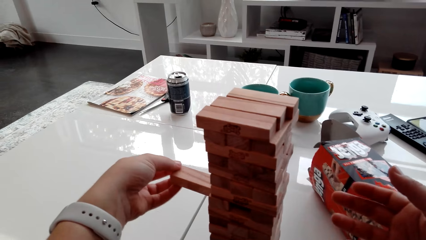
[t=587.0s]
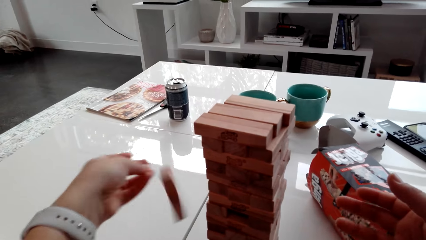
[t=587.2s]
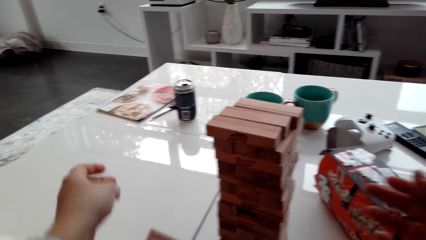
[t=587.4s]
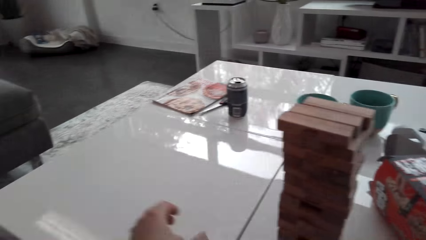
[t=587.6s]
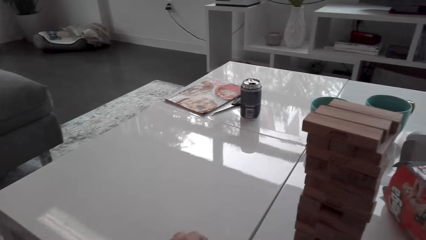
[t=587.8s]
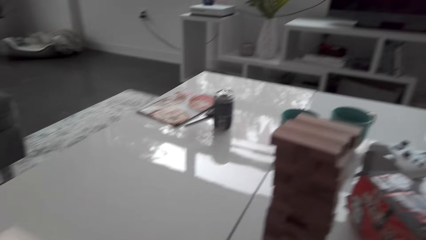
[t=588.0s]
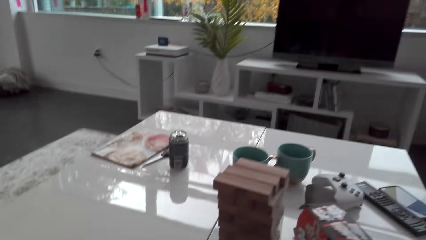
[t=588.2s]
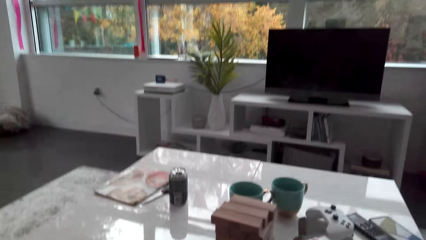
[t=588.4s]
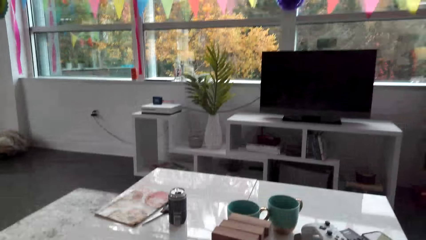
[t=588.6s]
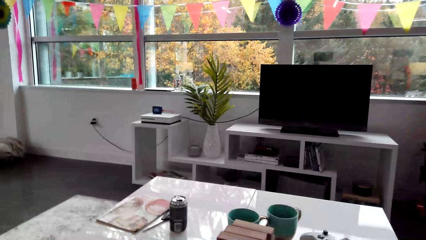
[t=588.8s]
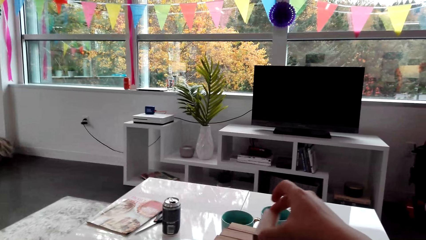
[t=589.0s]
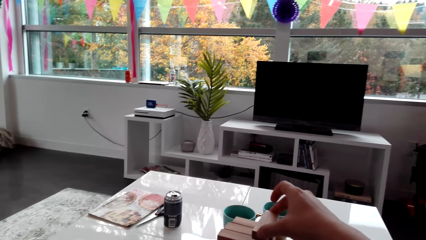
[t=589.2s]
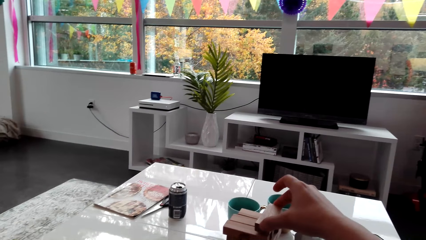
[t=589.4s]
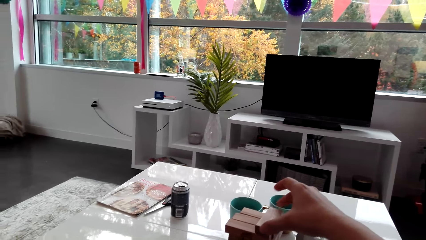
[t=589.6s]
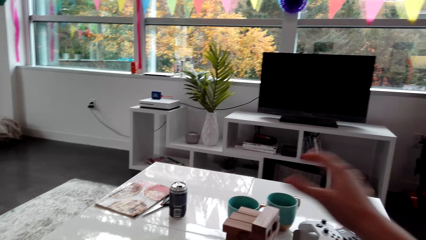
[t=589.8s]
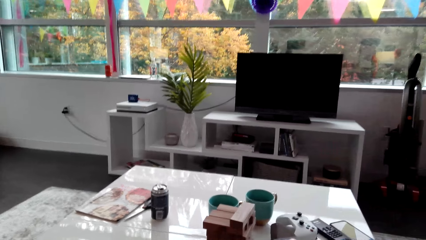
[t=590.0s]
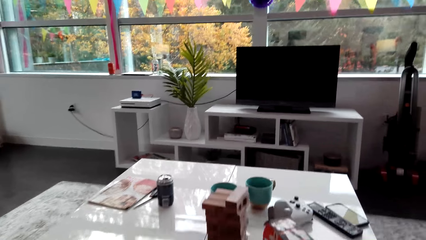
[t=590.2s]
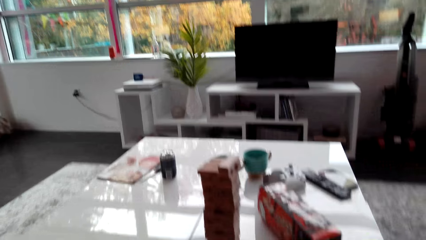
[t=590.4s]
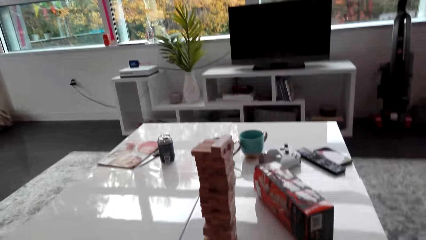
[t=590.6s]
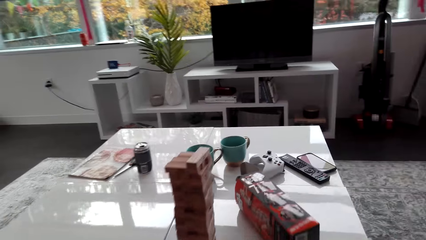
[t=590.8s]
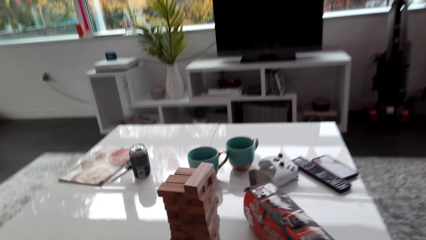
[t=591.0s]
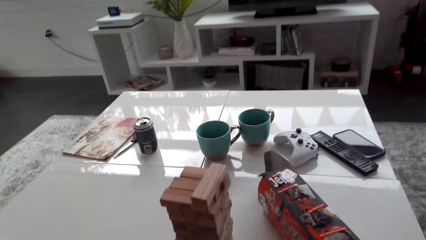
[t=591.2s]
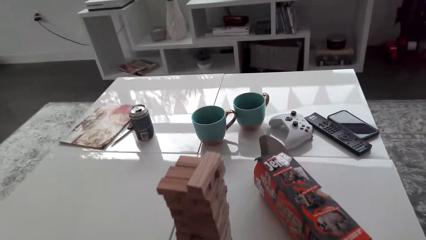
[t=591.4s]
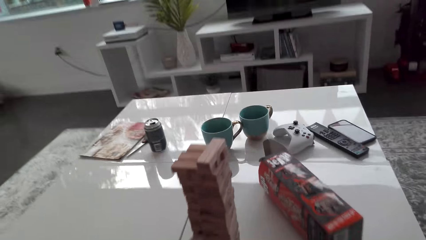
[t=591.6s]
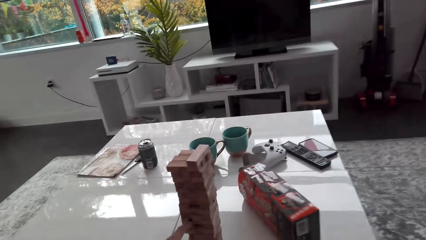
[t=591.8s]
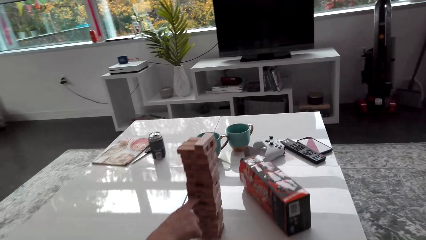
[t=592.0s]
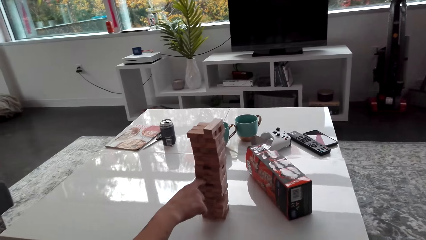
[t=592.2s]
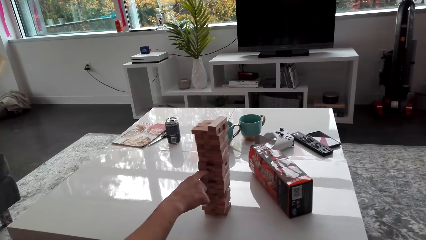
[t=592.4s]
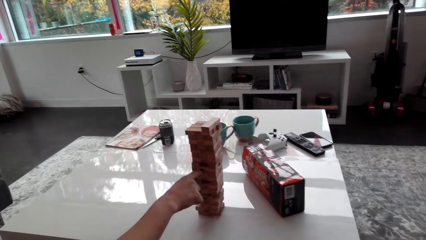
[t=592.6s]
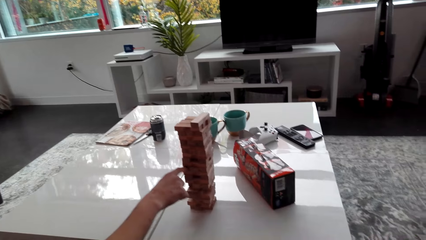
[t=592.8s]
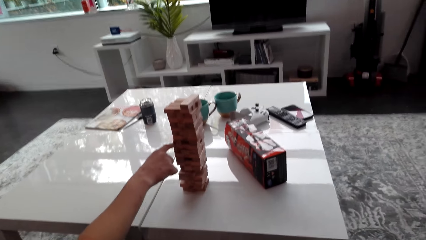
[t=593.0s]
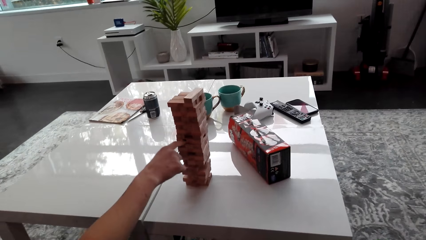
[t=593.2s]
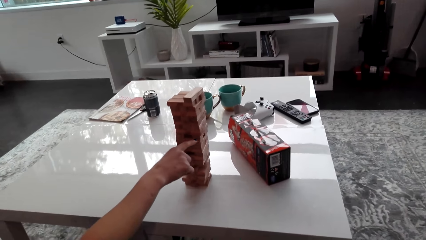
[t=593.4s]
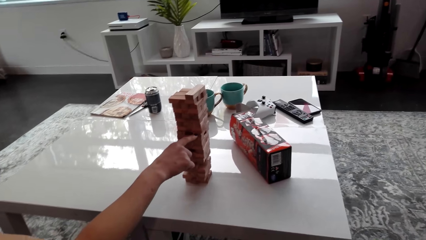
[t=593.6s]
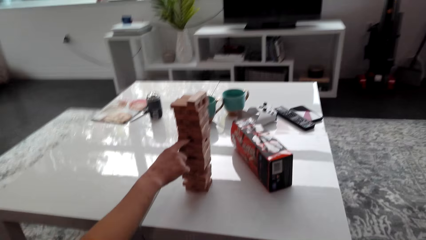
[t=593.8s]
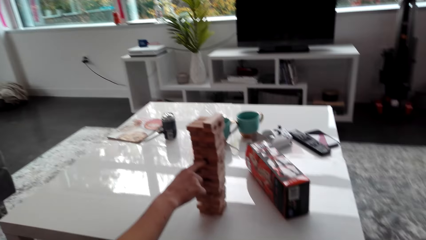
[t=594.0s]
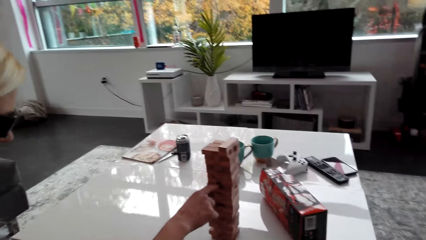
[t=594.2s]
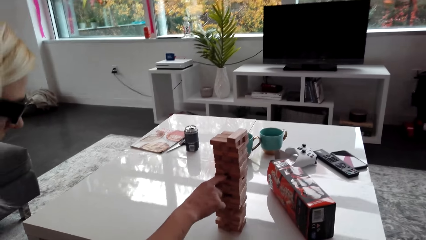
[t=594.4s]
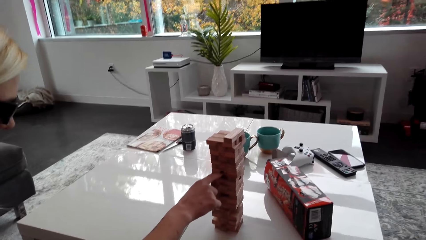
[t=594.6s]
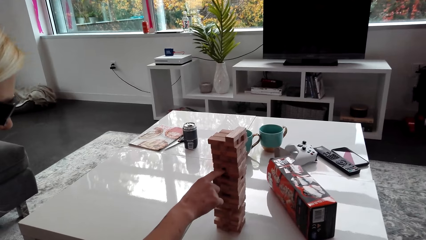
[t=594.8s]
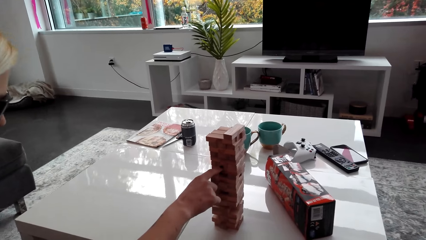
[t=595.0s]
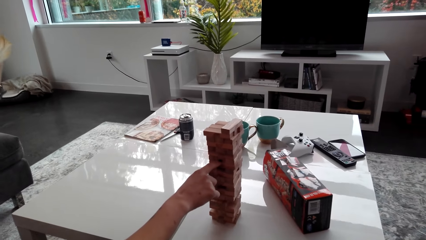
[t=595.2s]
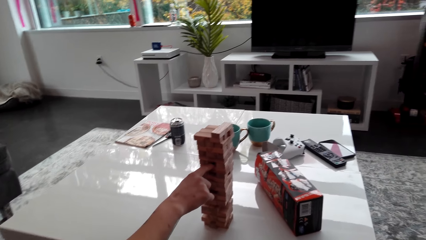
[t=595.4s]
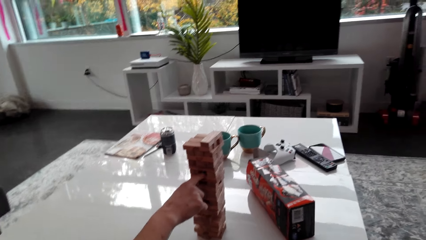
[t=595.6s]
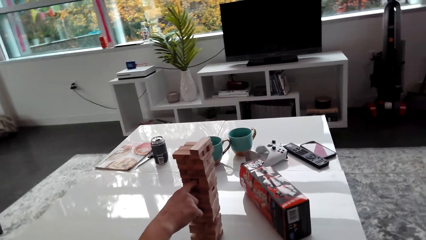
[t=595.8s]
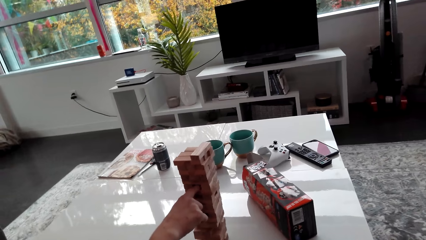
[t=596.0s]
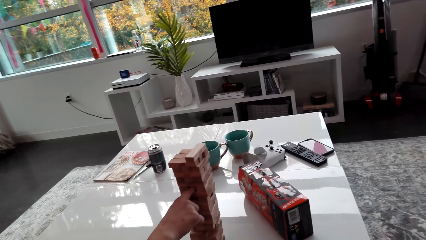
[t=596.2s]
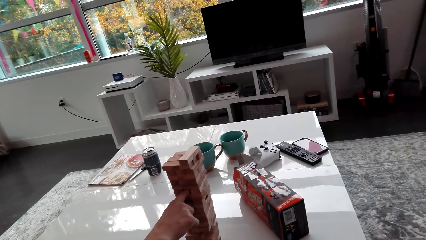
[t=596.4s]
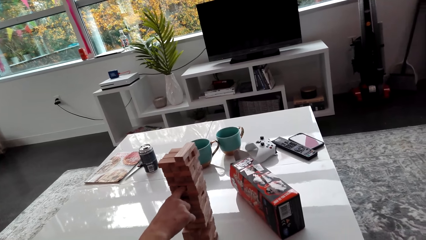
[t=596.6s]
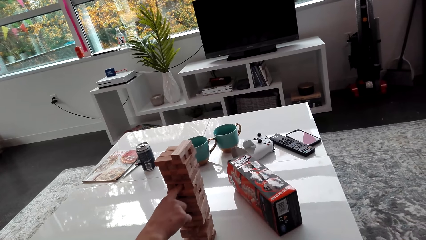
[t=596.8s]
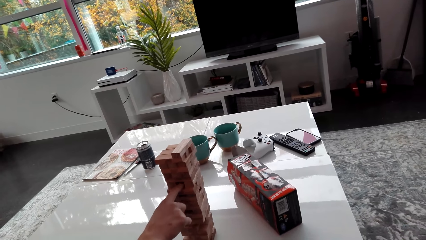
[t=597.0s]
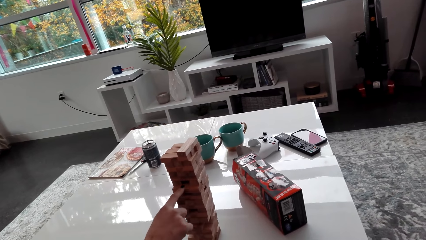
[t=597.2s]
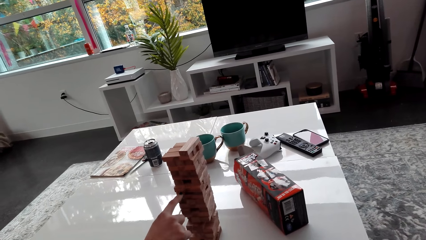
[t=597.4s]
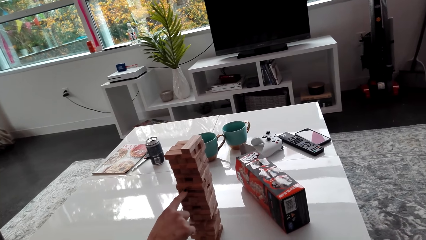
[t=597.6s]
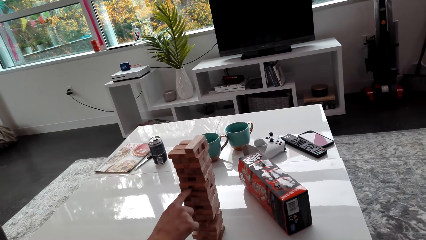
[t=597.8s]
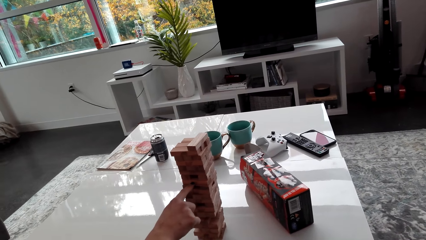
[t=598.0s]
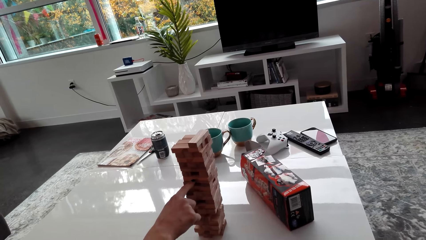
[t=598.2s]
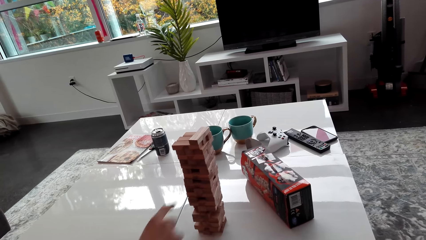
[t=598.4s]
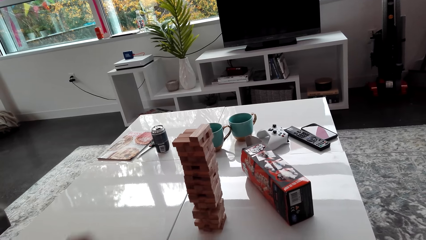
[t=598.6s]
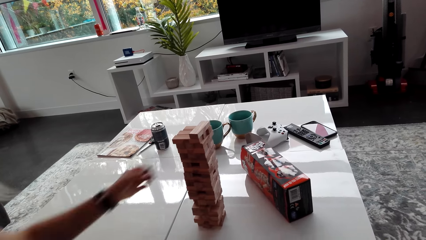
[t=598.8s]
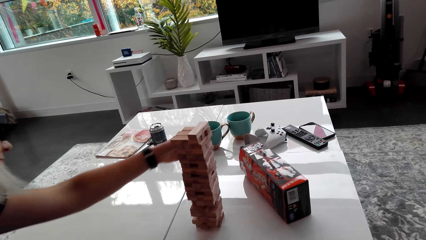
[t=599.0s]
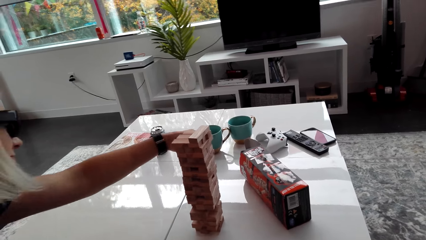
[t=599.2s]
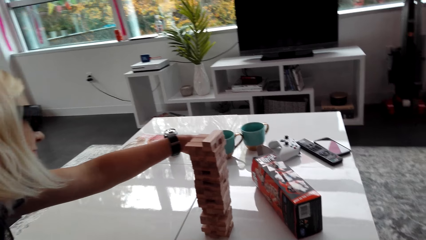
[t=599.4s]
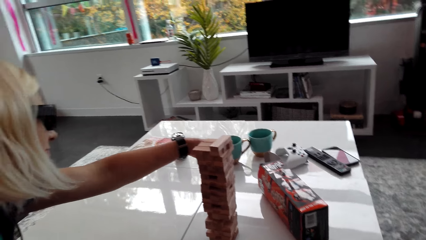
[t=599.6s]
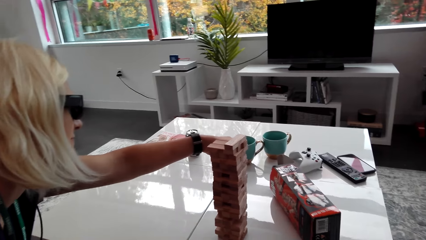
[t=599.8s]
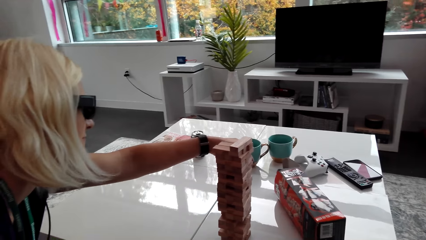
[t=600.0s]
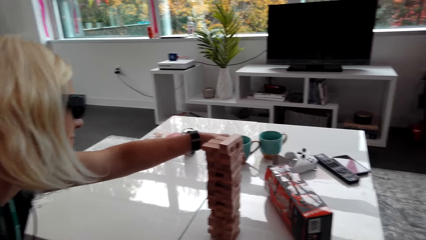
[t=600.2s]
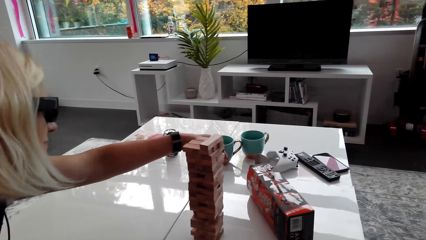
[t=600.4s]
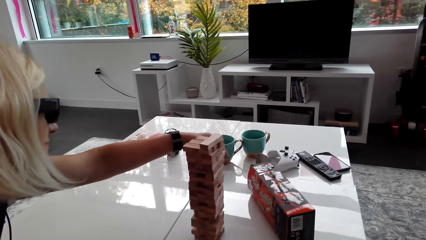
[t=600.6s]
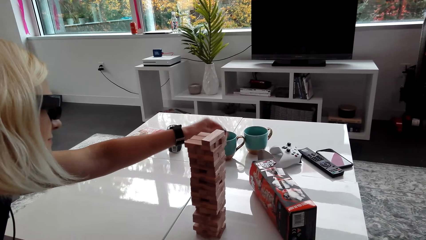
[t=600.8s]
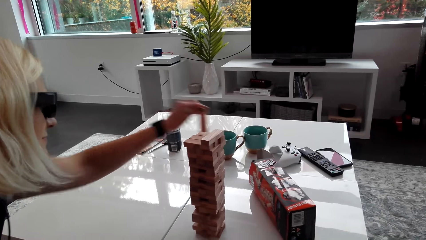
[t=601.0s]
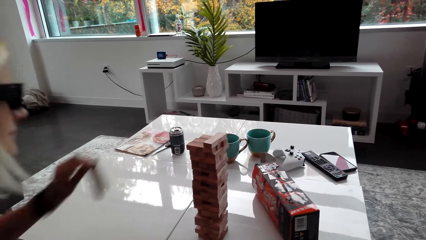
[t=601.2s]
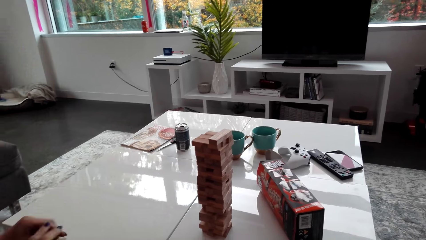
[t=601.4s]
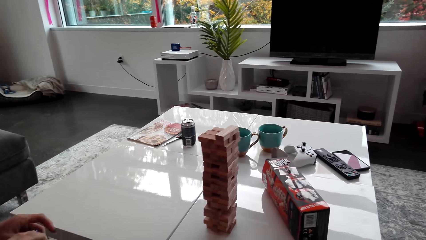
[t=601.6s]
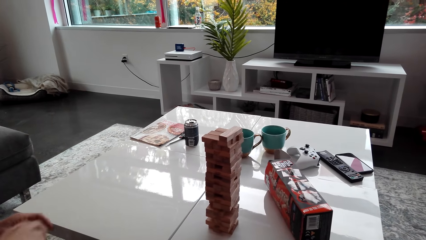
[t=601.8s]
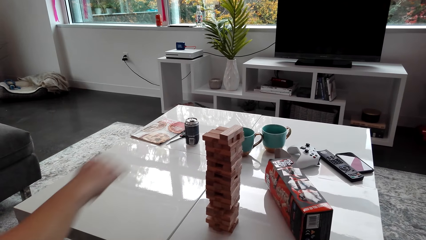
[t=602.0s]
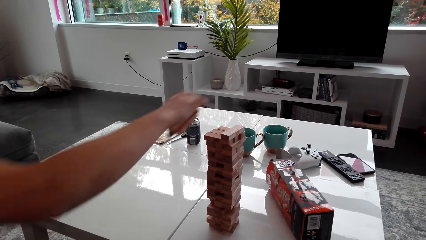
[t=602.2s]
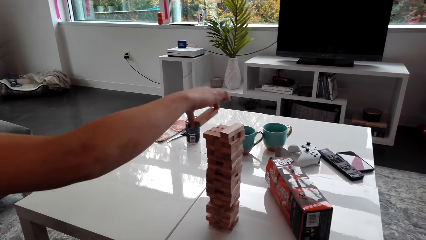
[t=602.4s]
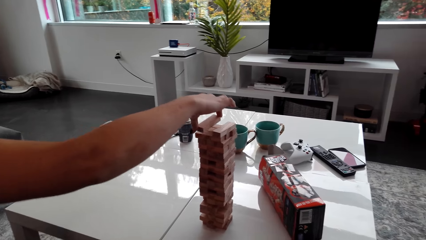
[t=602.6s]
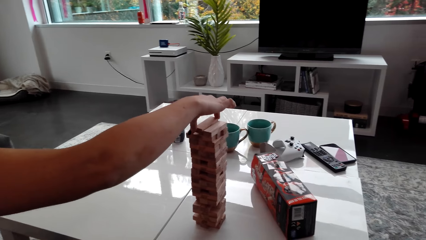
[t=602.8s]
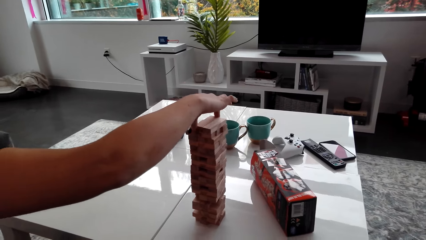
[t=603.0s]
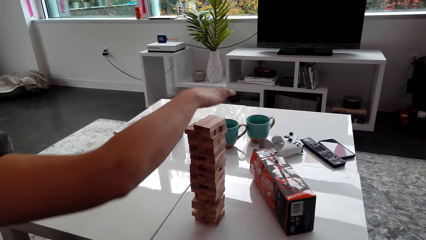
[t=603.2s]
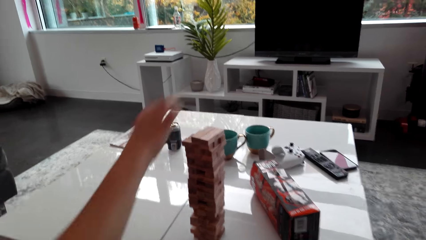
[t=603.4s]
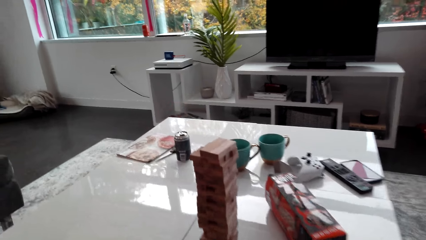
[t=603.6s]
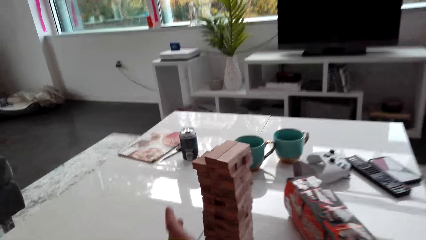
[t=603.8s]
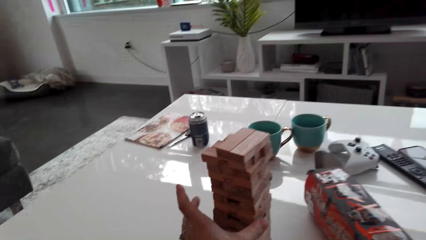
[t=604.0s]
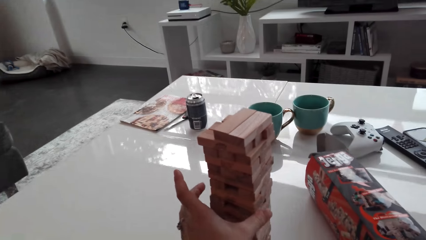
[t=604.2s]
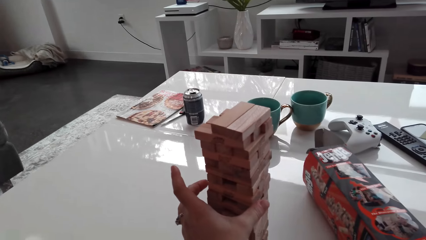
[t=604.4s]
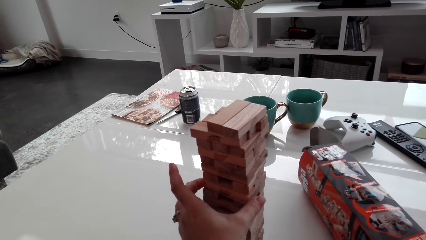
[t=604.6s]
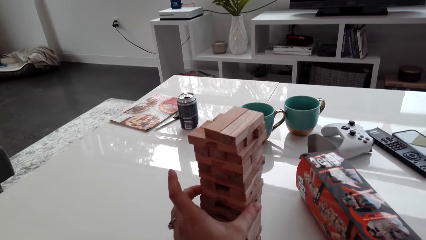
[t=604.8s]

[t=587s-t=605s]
The camera wearer drops the block on the table. They place the wood brick on the topmost level. A lady picks a block from the tower. The lady takes a wood brick and places the wood brick on the topmost level.
